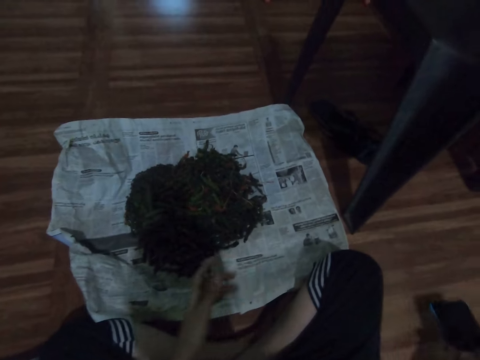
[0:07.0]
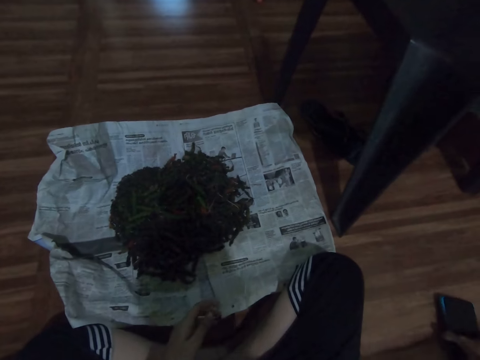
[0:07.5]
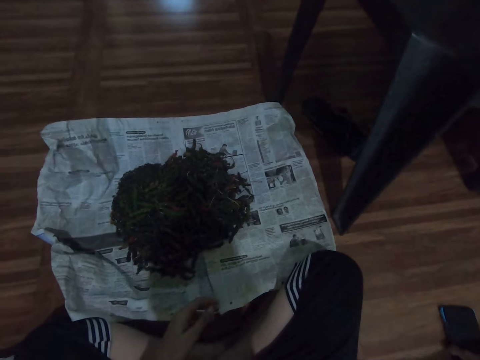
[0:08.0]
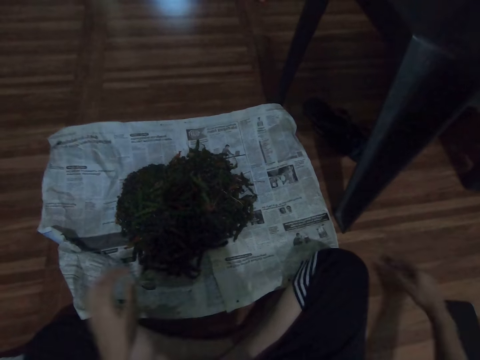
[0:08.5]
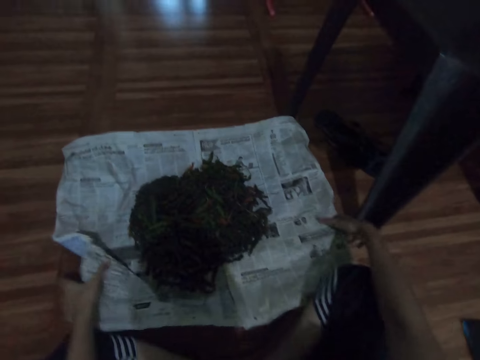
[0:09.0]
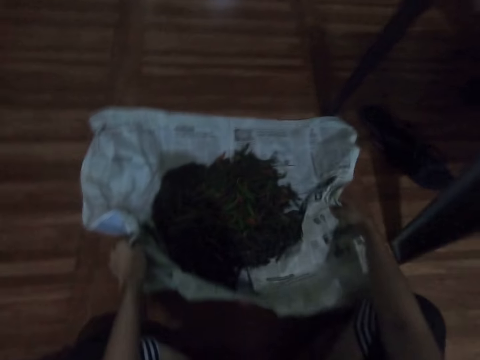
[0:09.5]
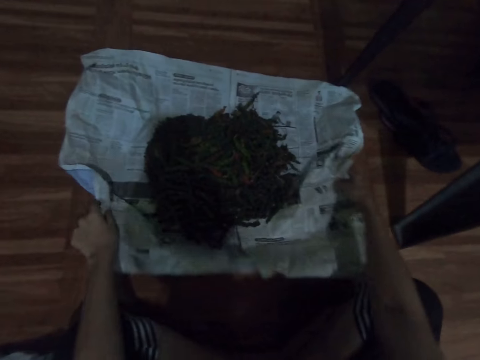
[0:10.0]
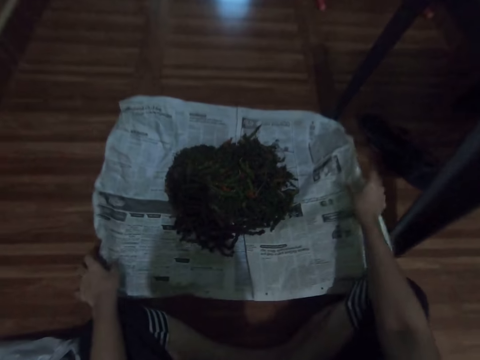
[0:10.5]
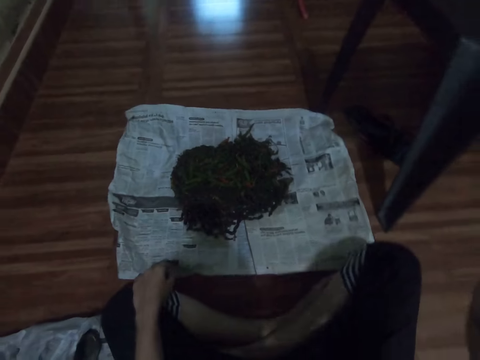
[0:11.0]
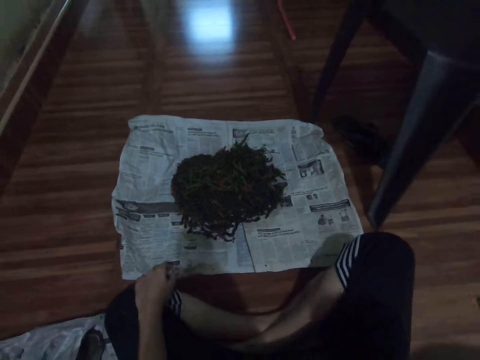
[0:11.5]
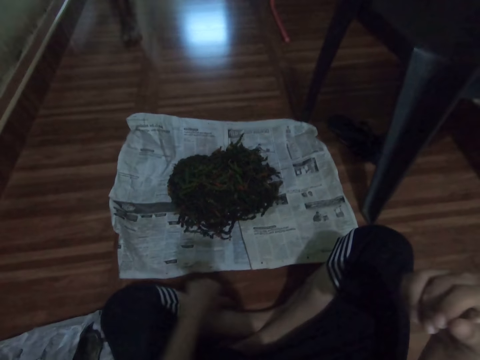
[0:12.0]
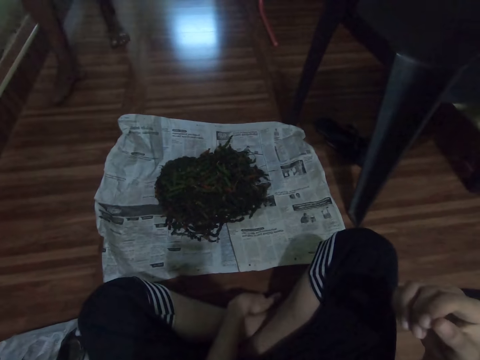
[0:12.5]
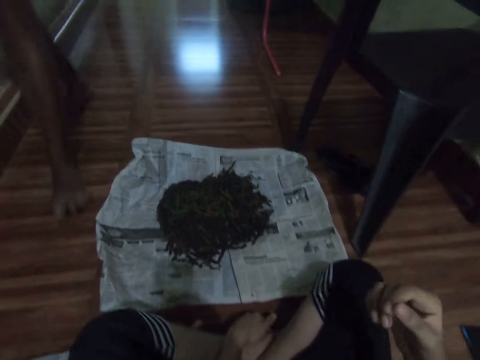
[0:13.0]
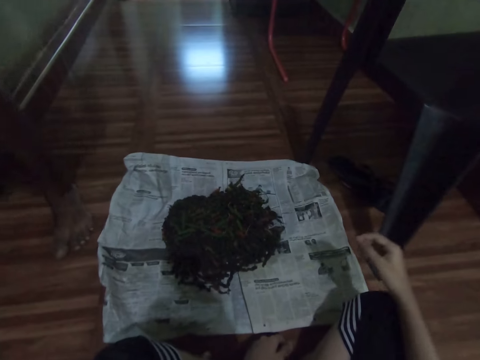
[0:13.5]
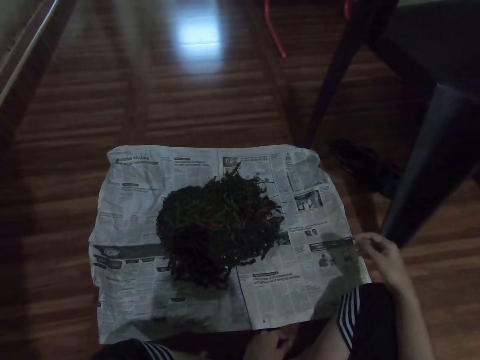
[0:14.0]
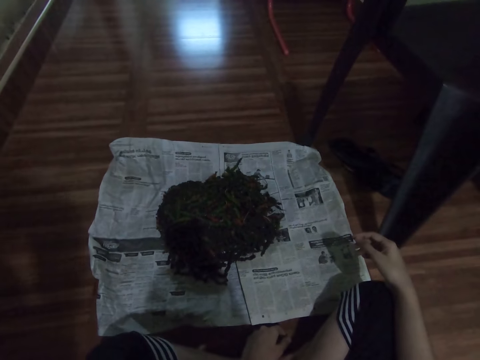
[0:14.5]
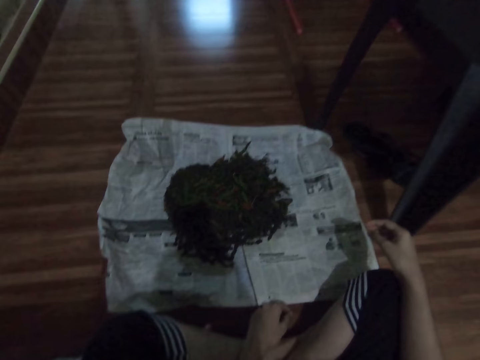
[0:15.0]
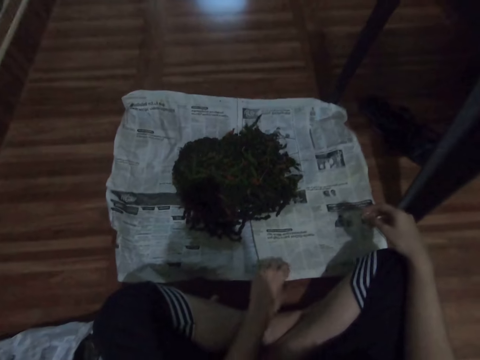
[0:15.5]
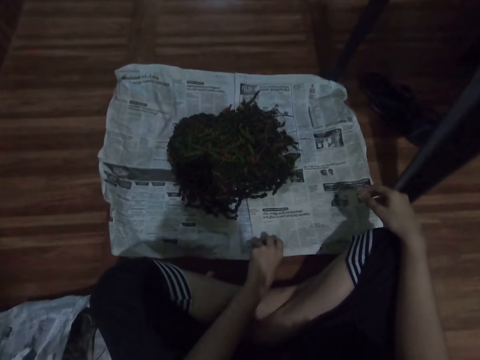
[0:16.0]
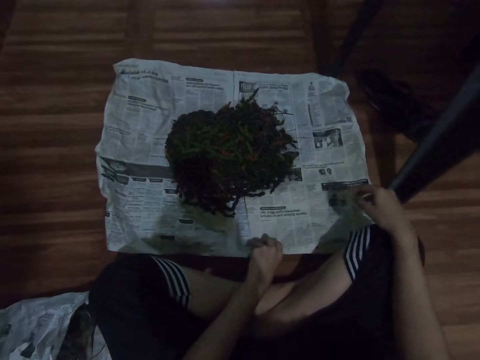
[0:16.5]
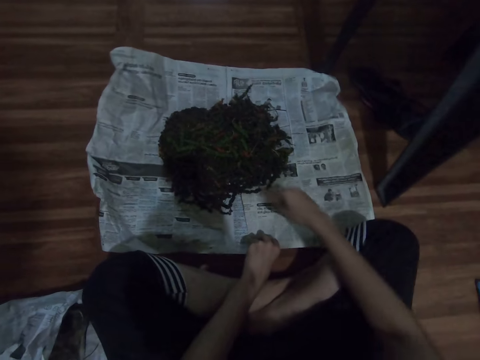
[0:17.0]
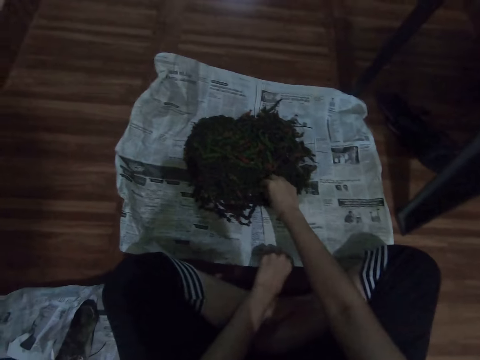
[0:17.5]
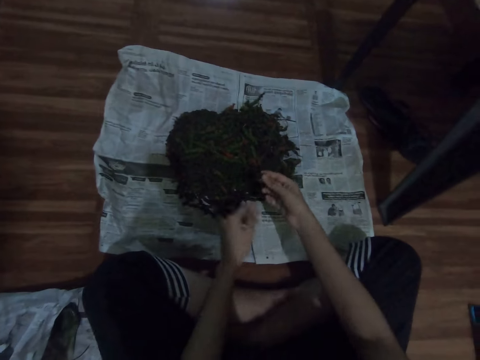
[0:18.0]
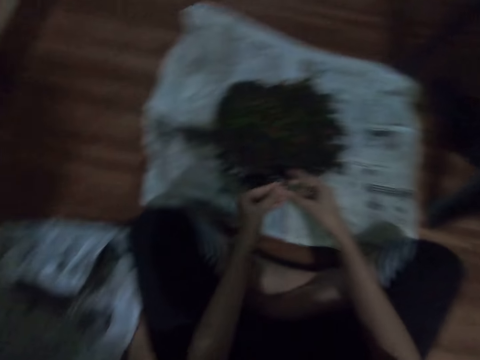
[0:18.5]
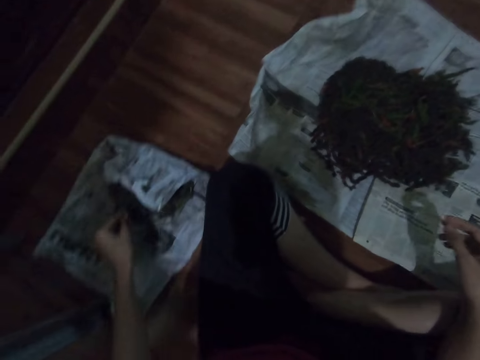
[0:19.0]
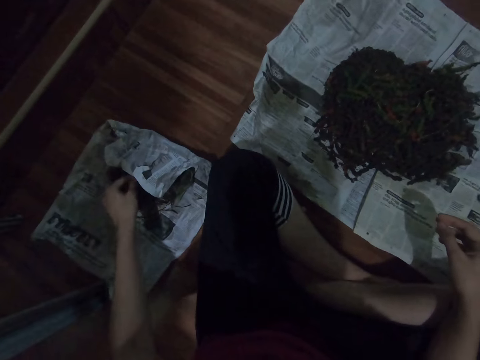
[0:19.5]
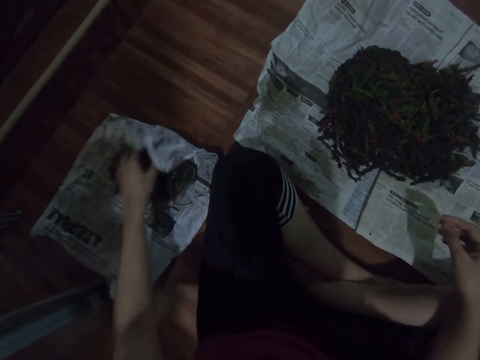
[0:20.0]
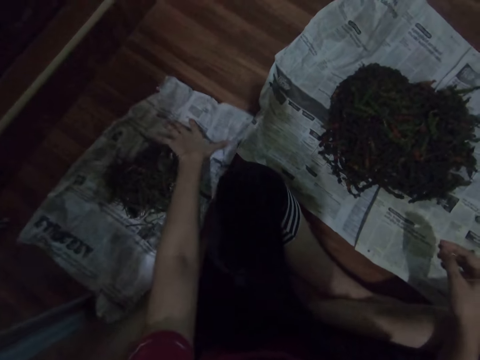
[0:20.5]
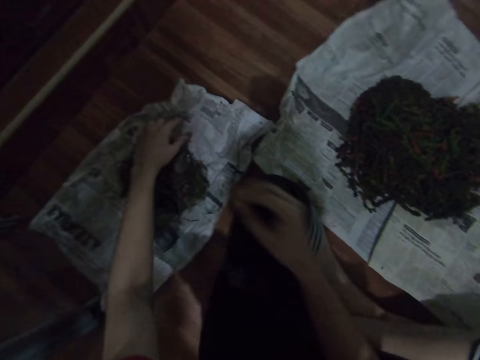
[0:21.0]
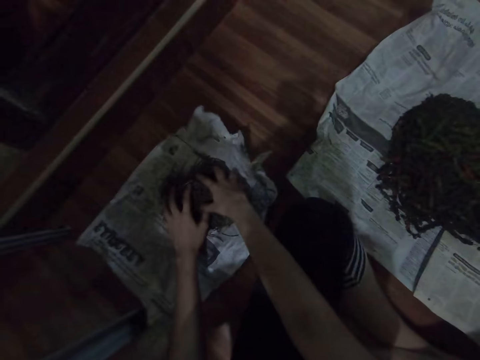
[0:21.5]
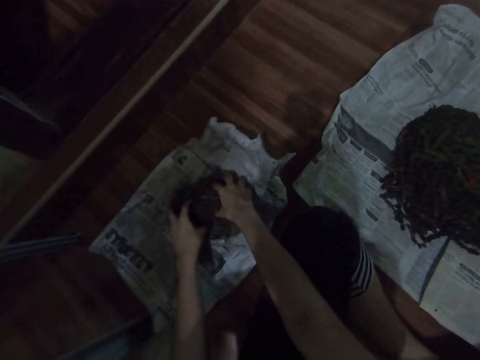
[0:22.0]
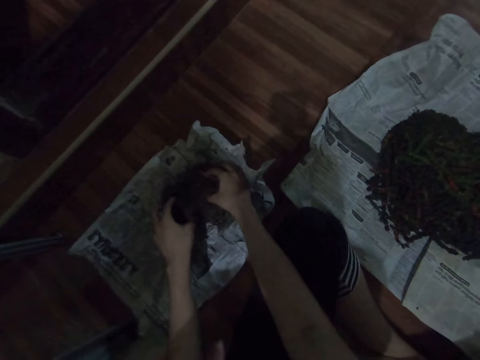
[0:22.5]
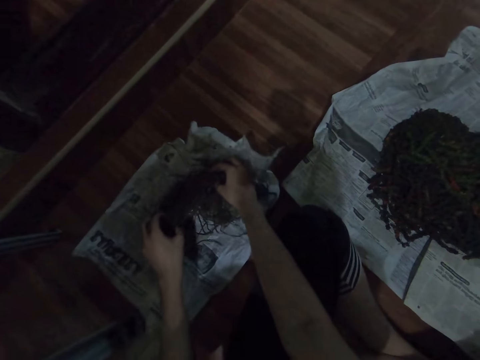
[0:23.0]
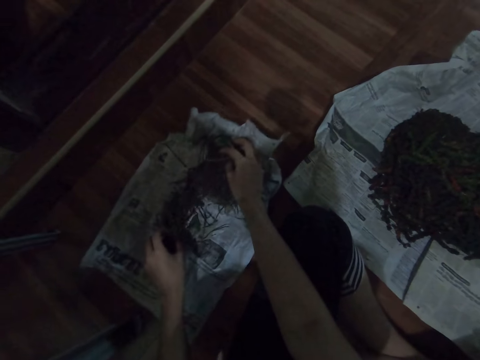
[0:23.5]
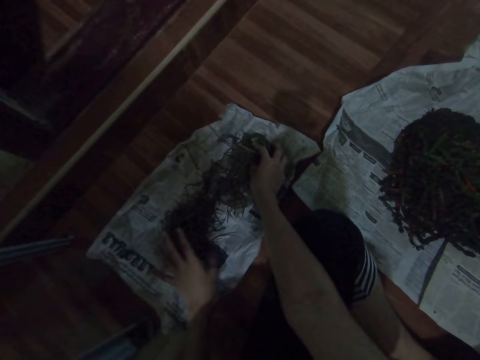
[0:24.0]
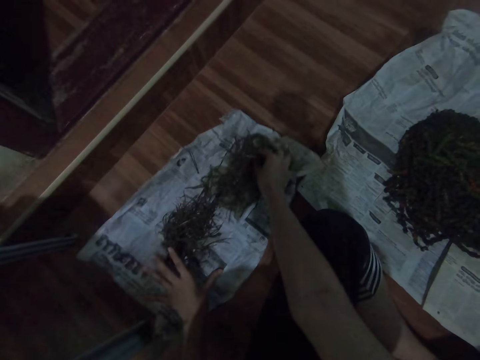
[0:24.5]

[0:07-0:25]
The camera wearer places the phone back on the floor. They move the magazine or newspaper with herbs on the floor. They look around. A man passes where a lady is sitting. The camera wearer picks up a herb or stick from the magazine on the floor, and places the unwanted herb on the other magazine or newspaper on the floor. They spread the other newspaper, spread the sticks on the newspaper, and mix the unwanted herbs on the other magazine on the floor.

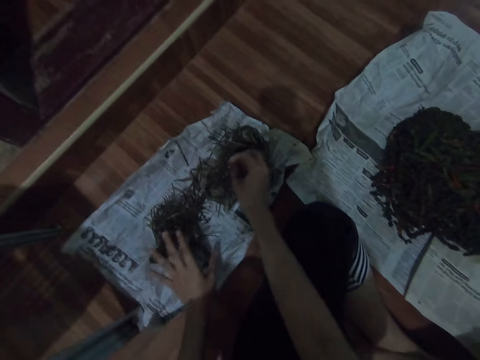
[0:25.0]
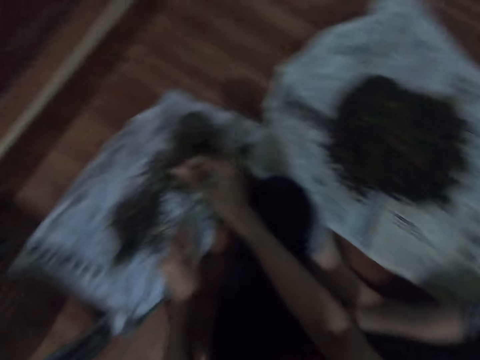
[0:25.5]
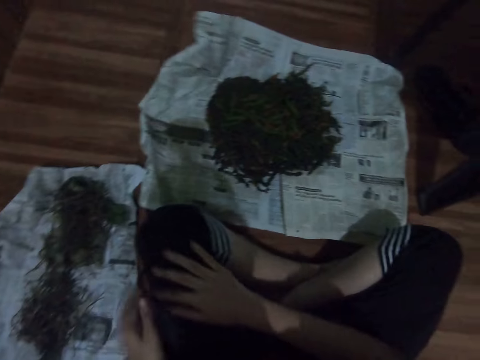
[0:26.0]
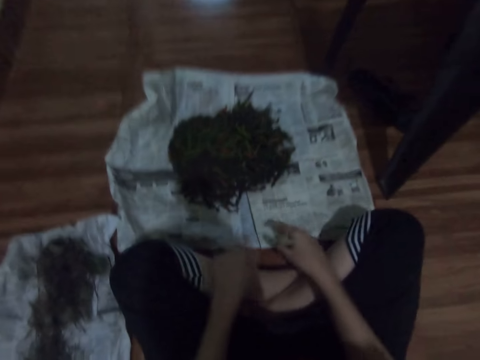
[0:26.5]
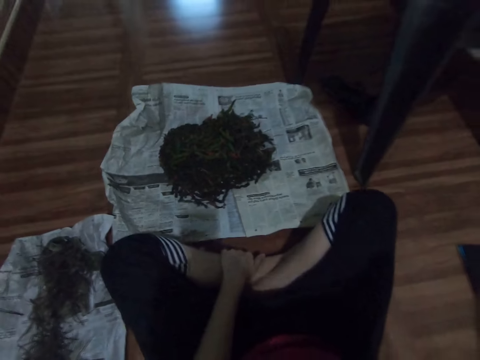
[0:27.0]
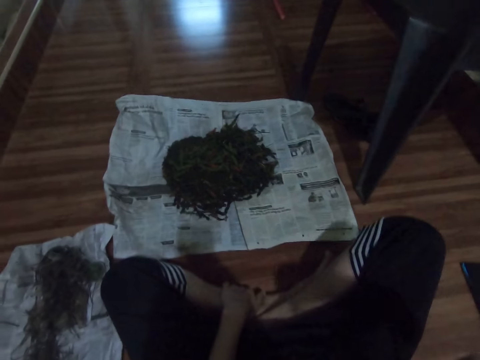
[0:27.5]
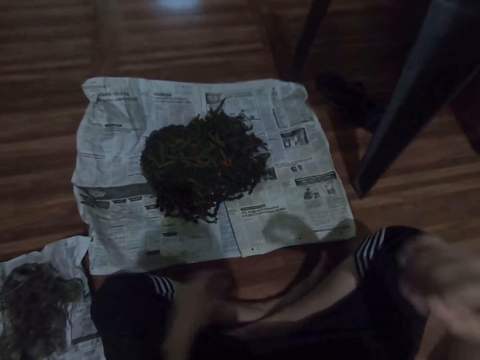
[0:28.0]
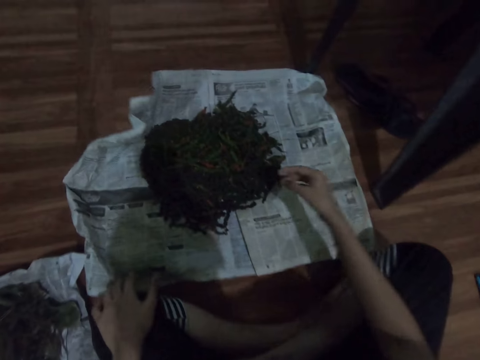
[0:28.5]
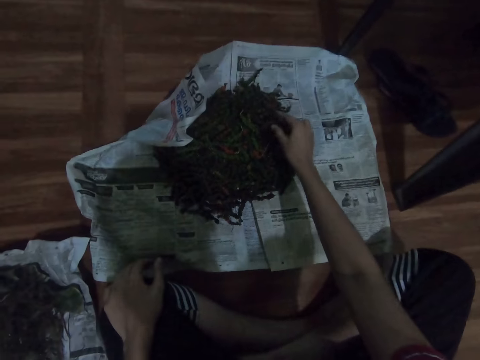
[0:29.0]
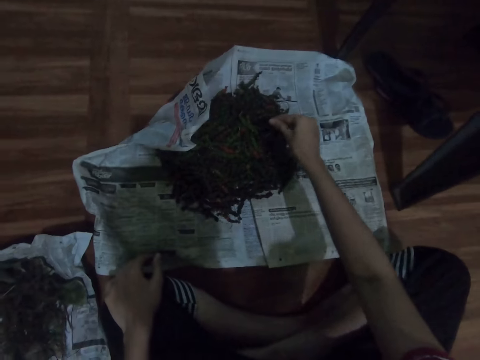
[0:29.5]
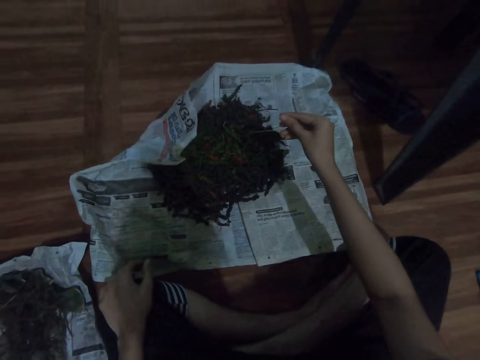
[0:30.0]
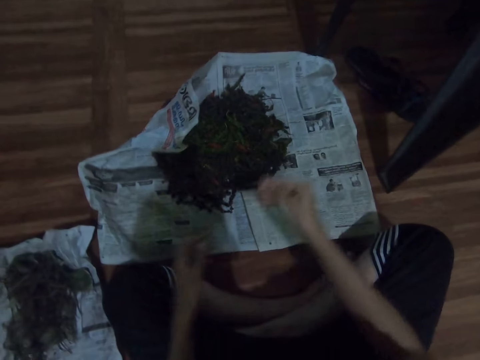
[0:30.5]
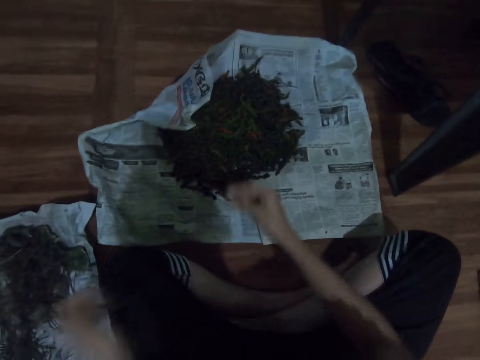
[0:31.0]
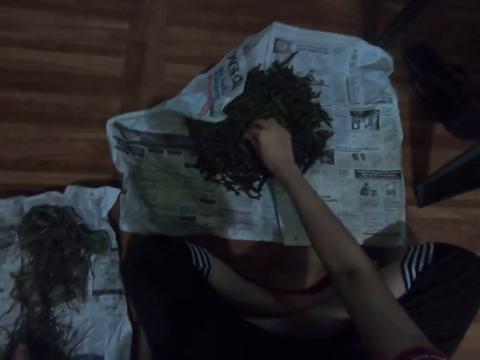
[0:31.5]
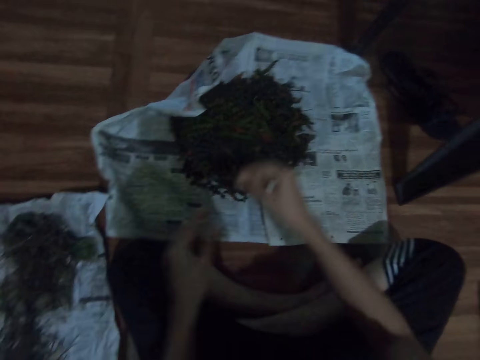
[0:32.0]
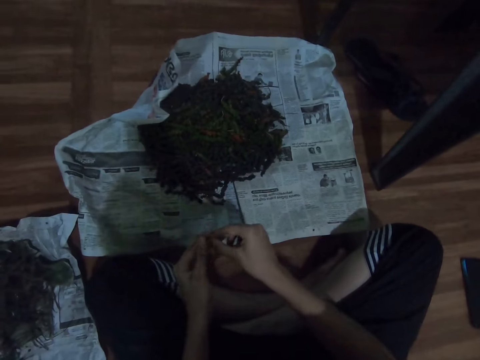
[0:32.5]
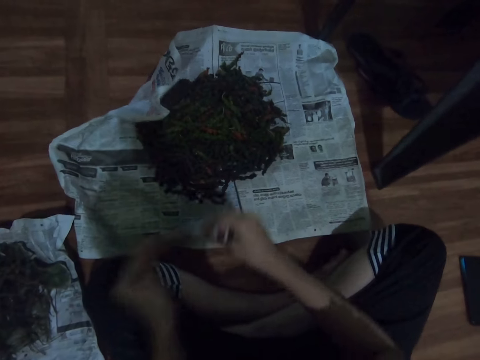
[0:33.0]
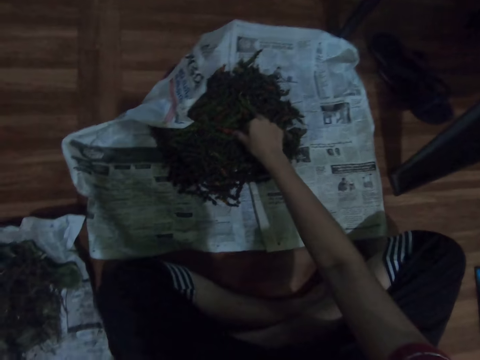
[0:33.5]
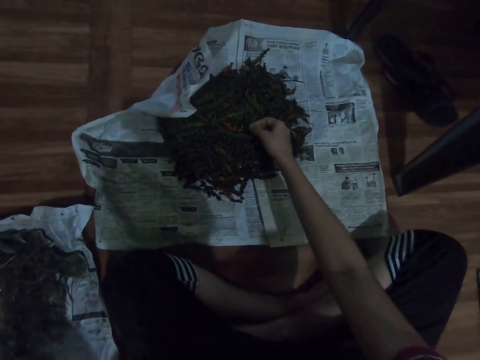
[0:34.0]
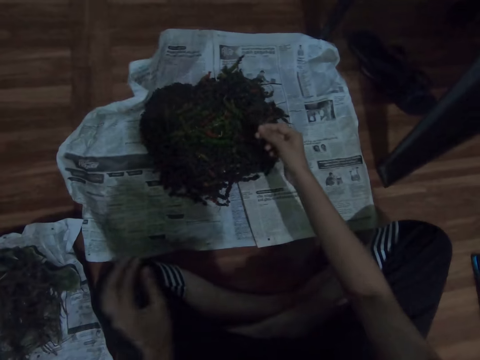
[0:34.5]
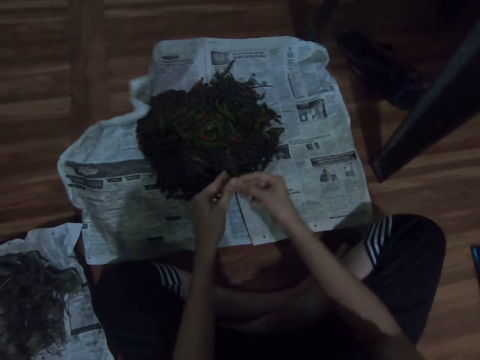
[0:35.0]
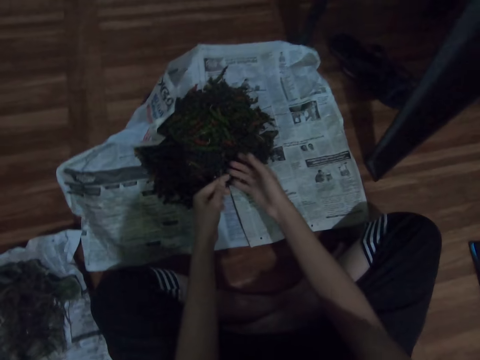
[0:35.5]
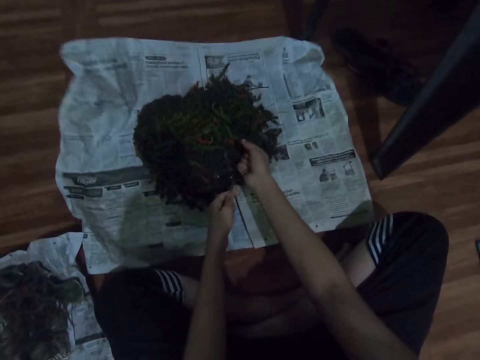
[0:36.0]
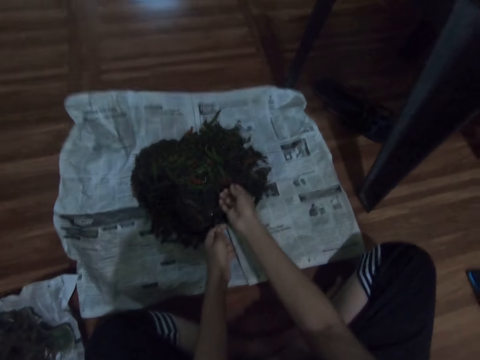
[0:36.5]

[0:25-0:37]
The camera wearer looks around. They pick up a stick from the herbs on the magazine on the floor, and place the stick on the other magazine or newspaper on the floor. They pick up a stick, and put the stick in another newspaper. They pick up another herb from the magazine on the floor.
